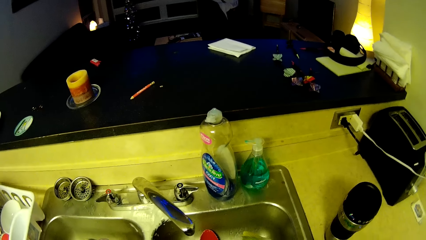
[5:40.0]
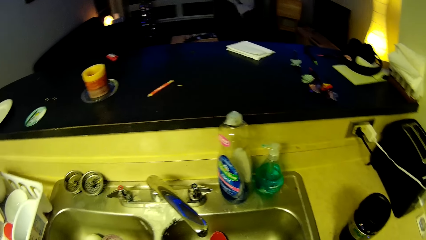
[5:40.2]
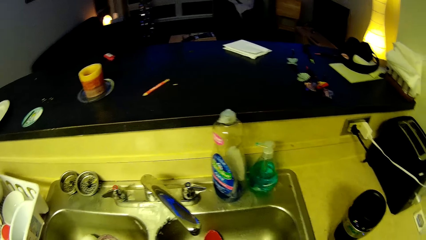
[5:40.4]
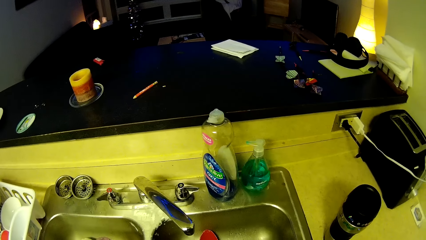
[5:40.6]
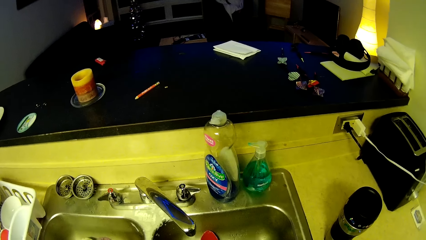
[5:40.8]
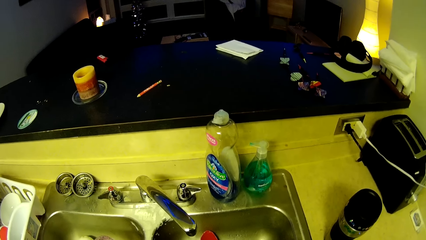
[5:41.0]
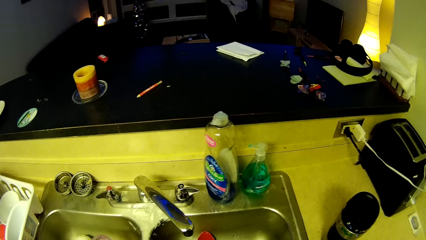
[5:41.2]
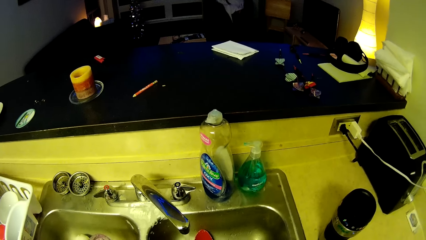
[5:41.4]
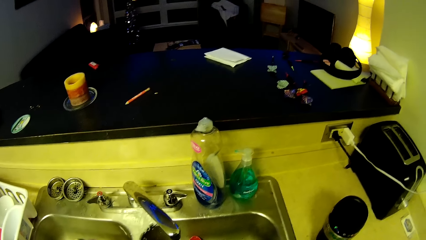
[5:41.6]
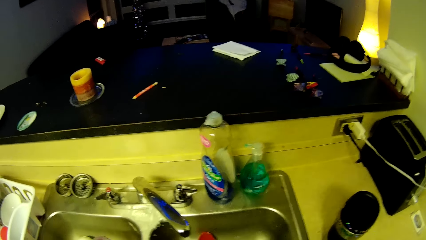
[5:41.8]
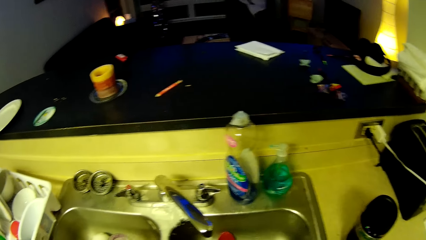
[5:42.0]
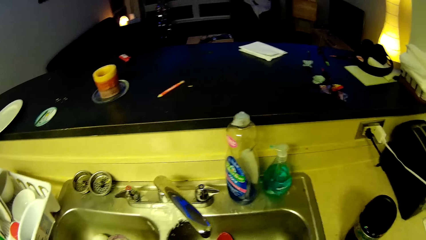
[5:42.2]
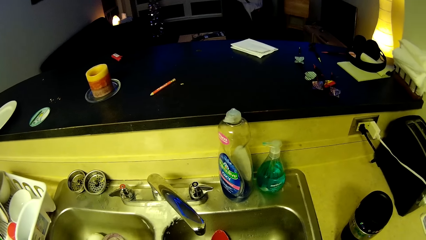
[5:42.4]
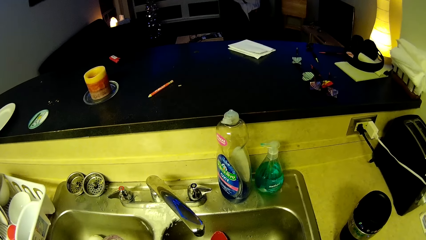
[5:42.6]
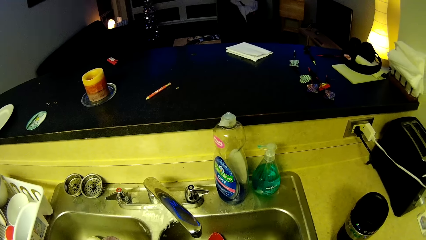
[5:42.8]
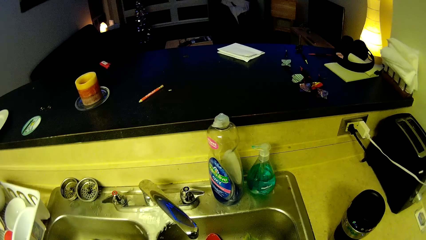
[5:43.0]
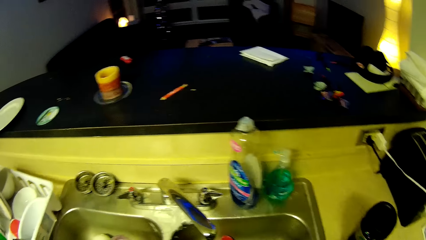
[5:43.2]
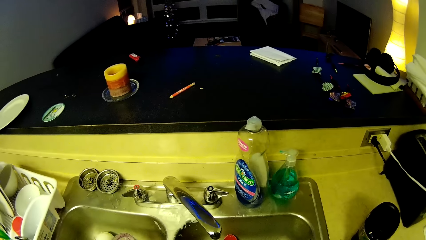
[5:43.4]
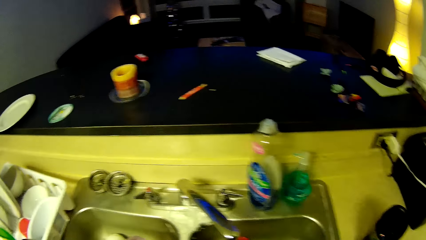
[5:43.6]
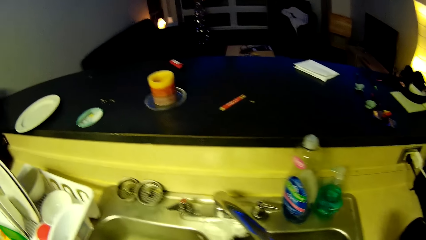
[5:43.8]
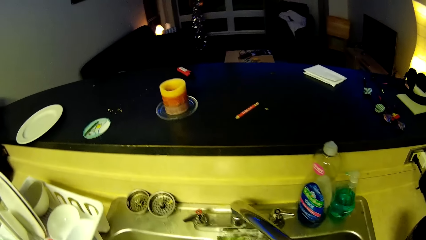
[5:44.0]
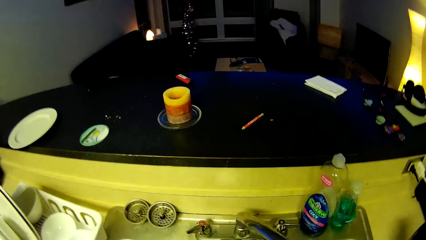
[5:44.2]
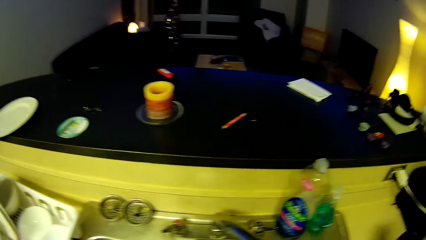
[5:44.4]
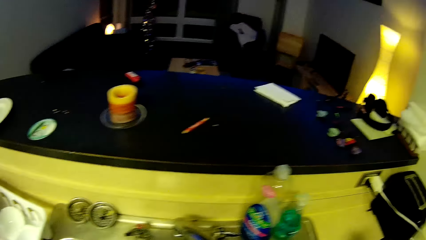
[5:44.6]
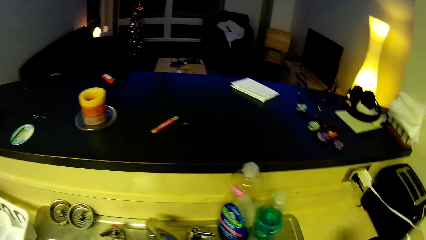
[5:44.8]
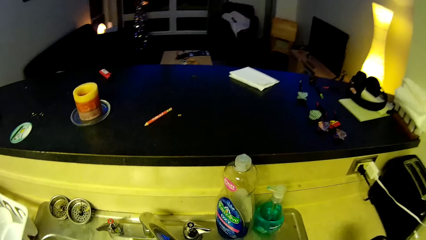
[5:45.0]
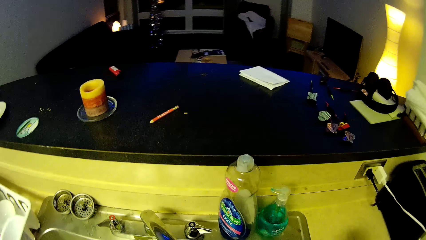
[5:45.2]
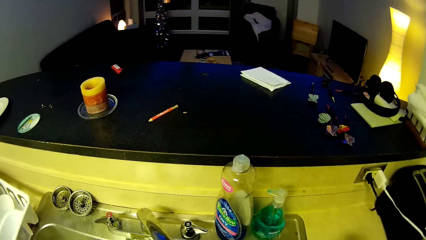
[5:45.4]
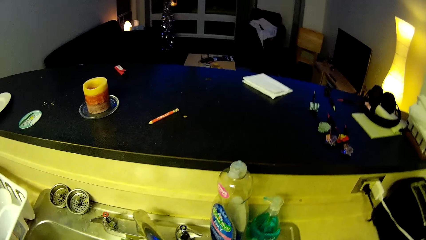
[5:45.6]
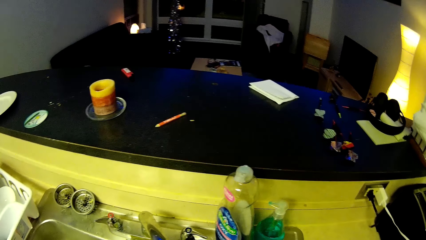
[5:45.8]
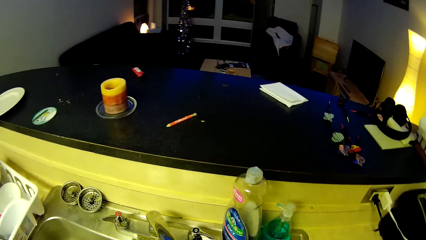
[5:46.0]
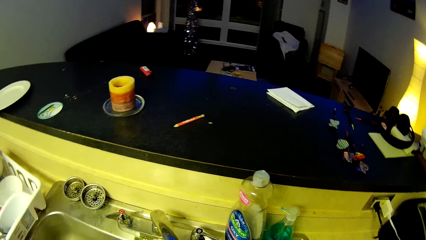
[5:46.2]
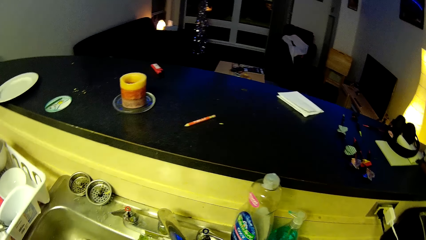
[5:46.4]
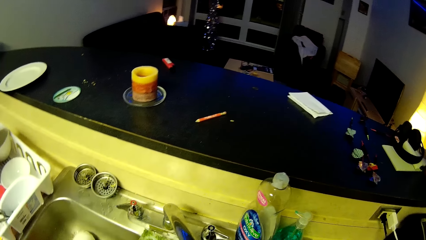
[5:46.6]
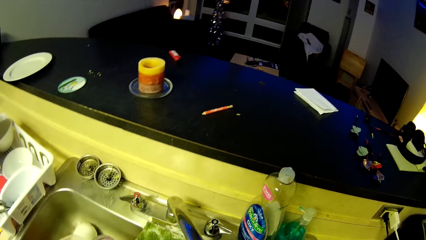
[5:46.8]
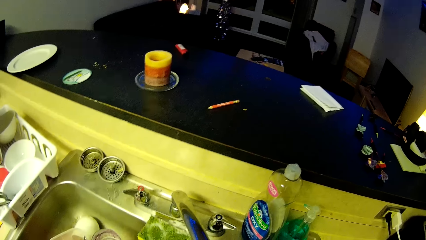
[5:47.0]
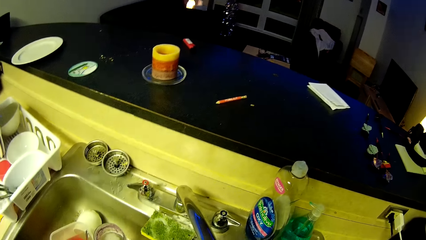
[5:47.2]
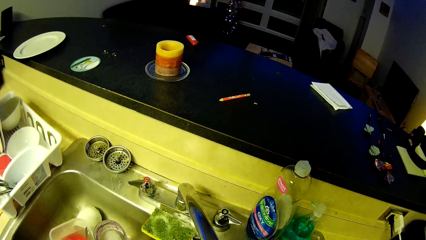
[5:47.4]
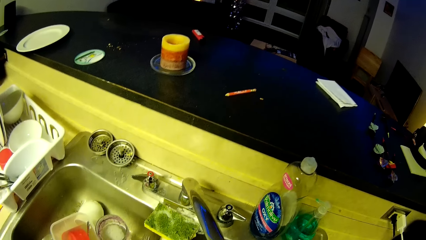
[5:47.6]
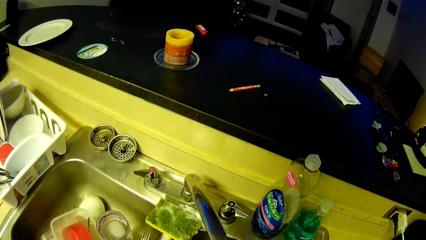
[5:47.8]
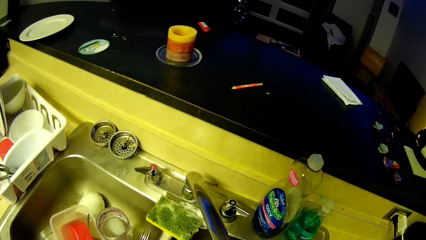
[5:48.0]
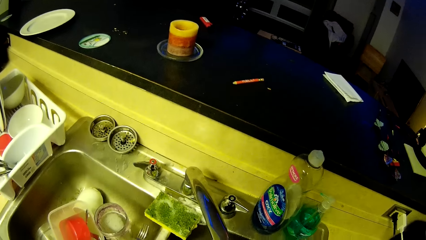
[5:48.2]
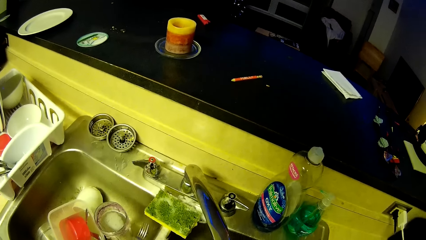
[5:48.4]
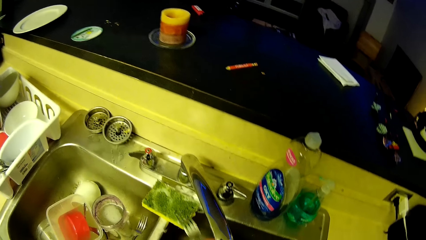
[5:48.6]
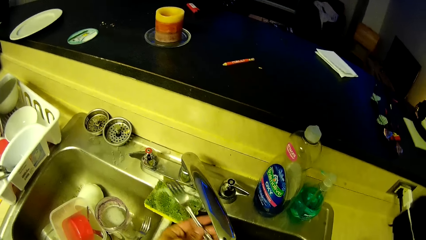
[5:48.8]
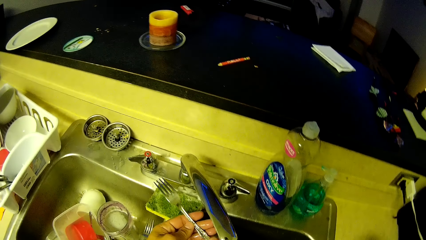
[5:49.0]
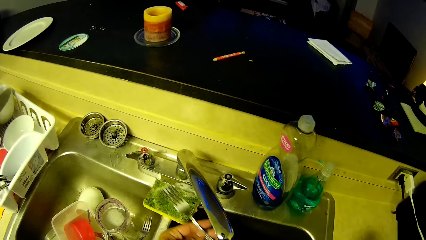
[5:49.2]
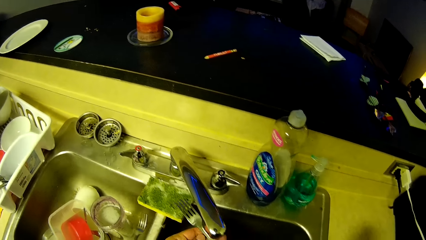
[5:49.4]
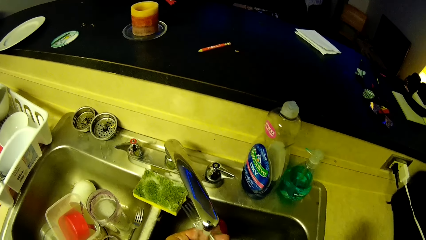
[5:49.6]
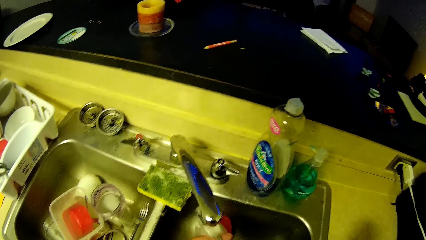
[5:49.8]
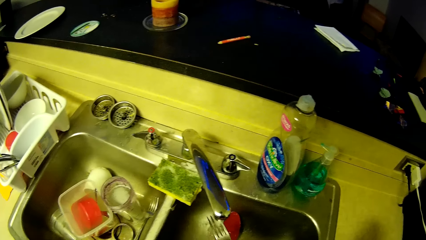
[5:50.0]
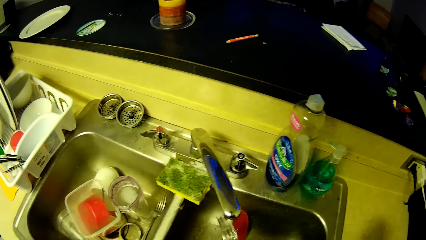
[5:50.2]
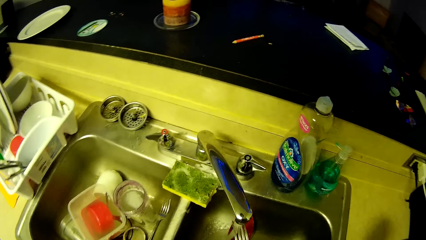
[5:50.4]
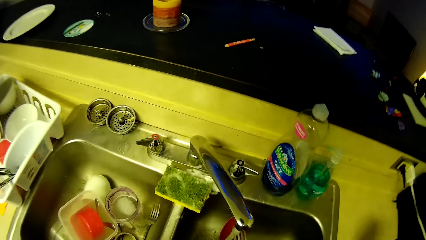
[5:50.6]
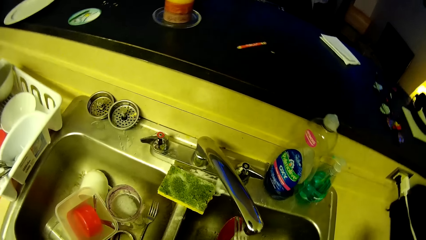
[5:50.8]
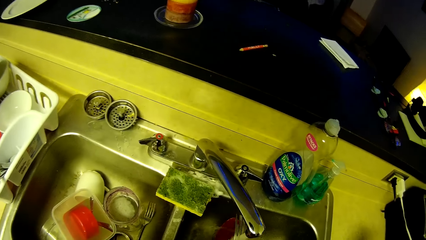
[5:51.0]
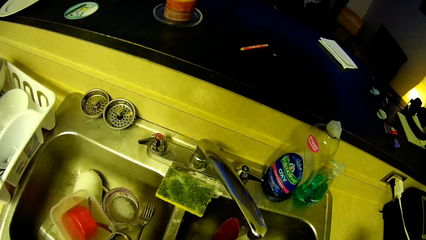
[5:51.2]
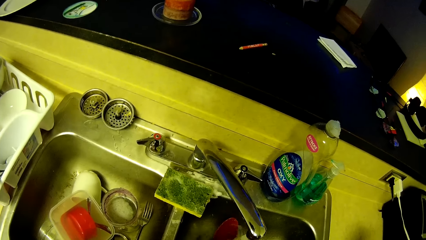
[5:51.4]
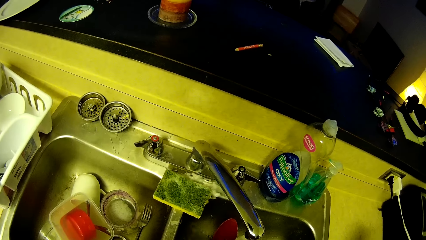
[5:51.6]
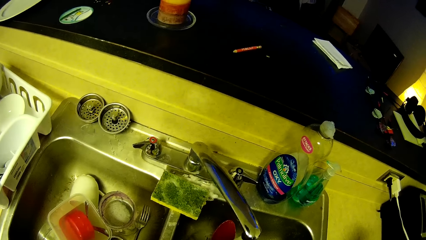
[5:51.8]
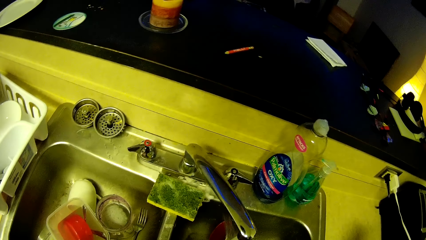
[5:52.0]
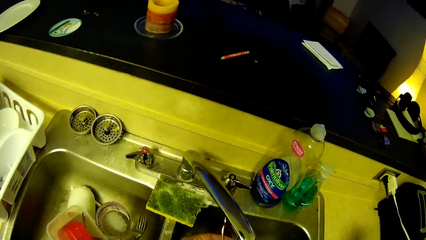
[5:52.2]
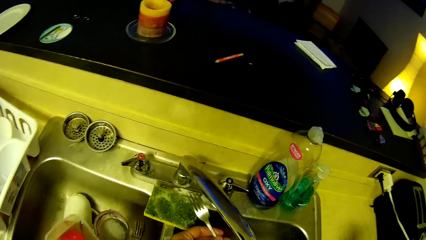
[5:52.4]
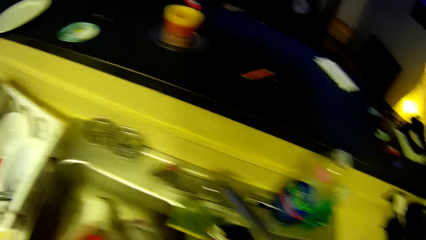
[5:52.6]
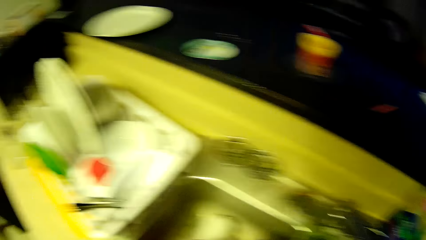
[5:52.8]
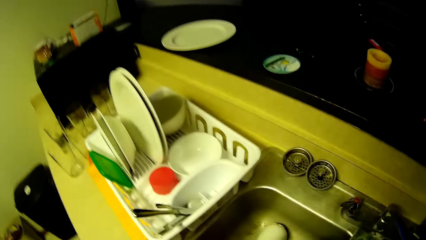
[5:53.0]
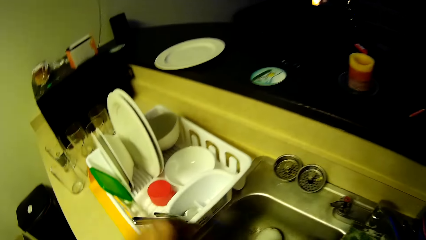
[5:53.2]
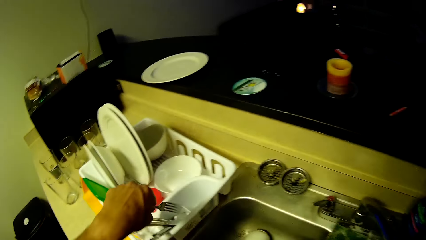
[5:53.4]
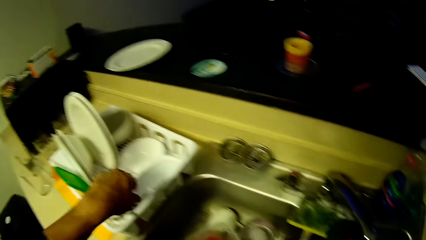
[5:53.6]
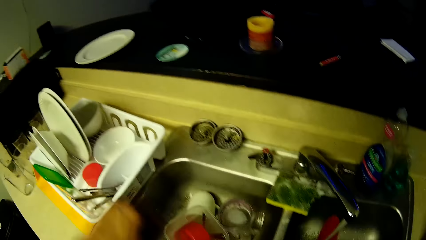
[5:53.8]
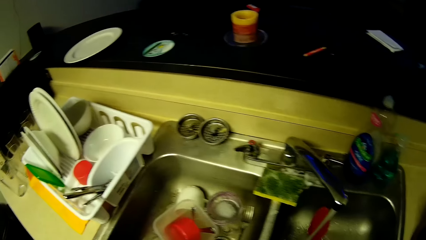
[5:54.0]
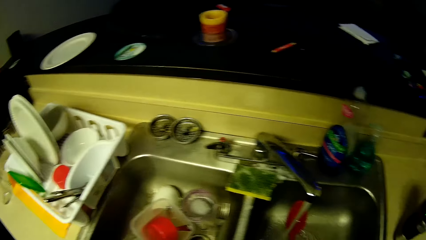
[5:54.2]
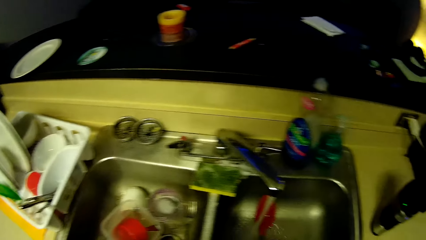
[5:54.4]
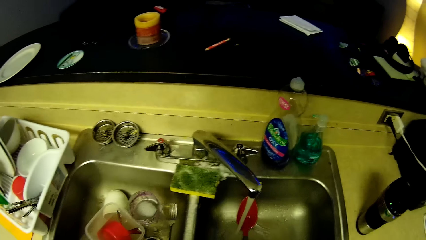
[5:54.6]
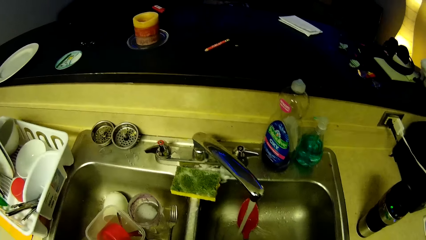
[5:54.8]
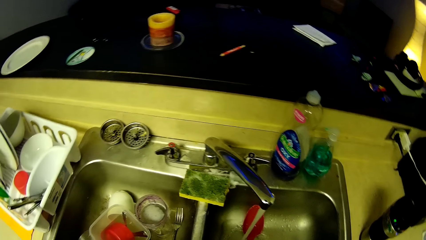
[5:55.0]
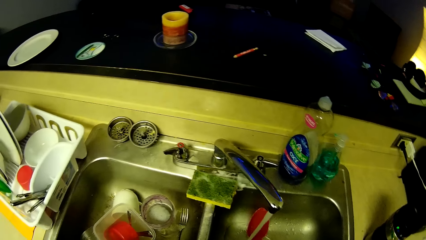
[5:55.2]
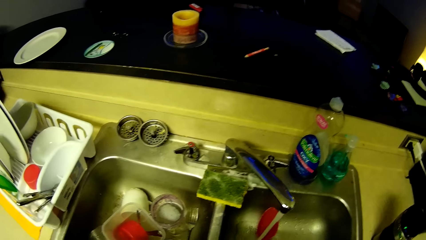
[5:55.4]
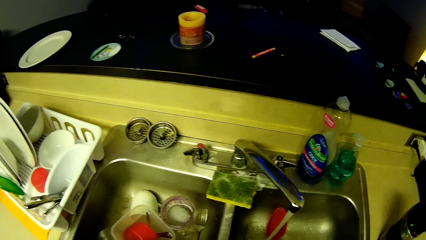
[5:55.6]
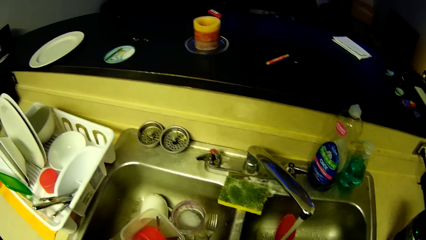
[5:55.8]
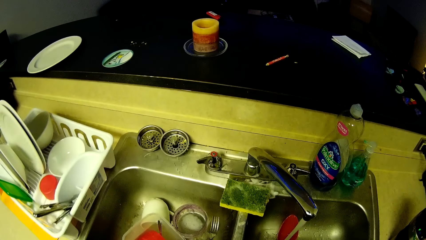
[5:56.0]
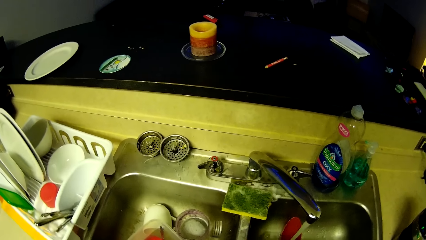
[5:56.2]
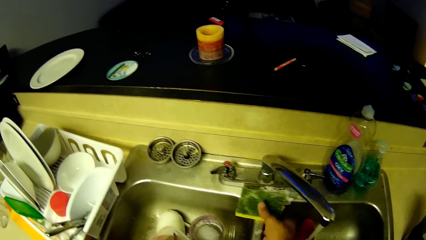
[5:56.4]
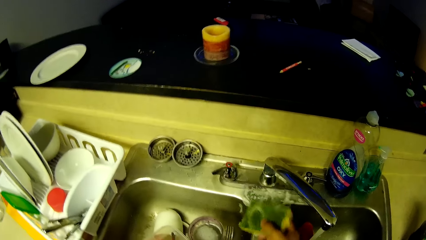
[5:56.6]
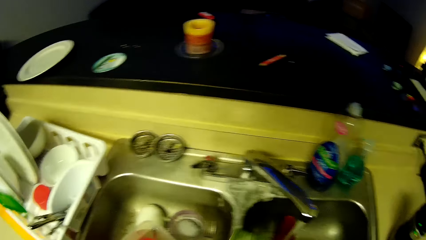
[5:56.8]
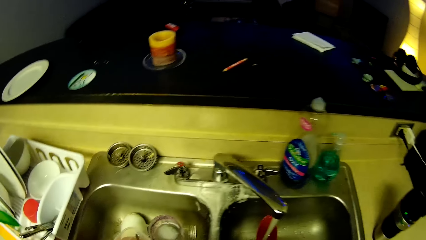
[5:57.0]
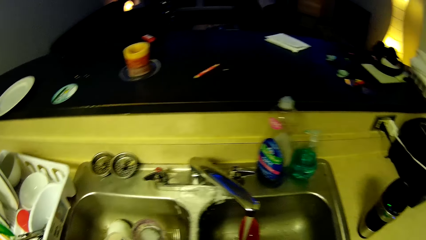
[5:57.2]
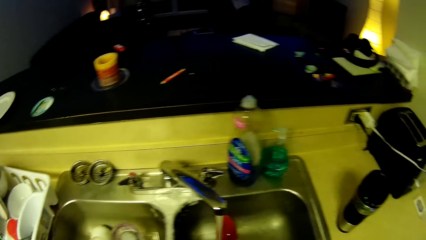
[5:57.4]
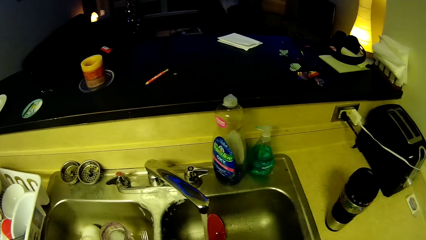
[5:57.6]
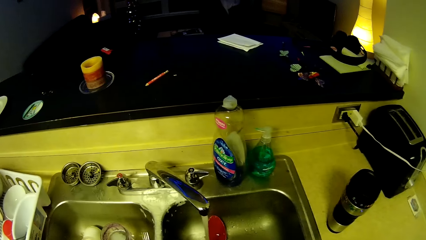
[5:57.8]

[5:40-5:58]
The camera wearer rinses a fork with both hands. He turns to the tray. He puts the fork in the tray with his left hand. He turns to the sink. He picks up a sponge from the sink with his right hand.
